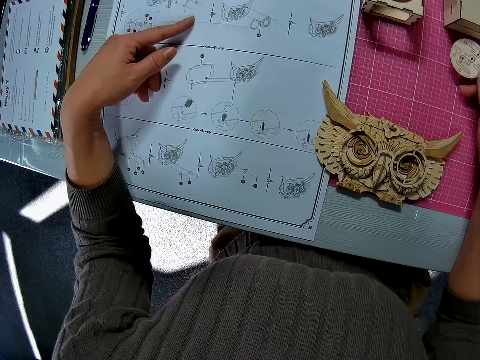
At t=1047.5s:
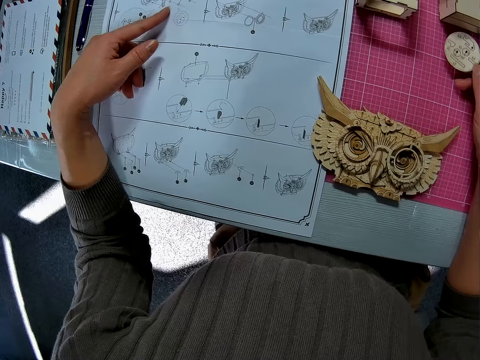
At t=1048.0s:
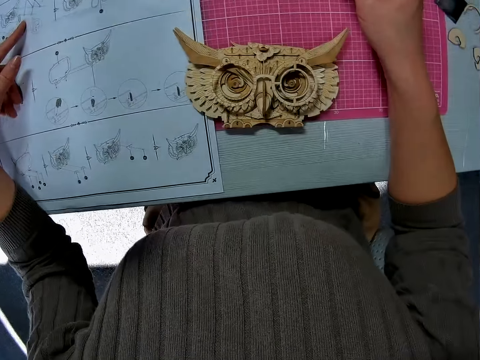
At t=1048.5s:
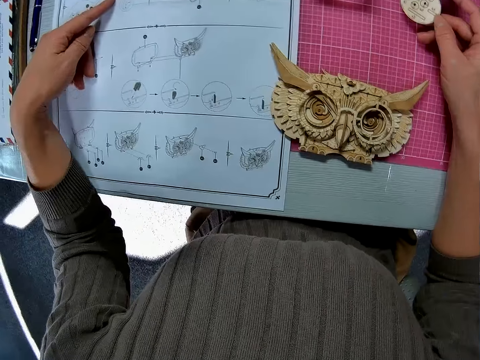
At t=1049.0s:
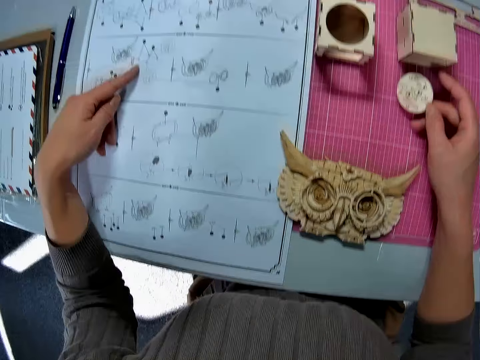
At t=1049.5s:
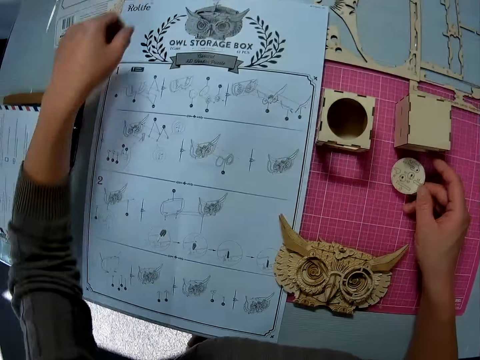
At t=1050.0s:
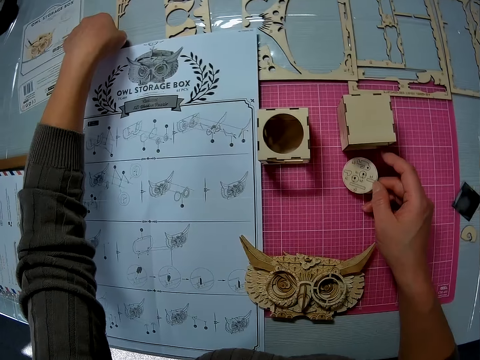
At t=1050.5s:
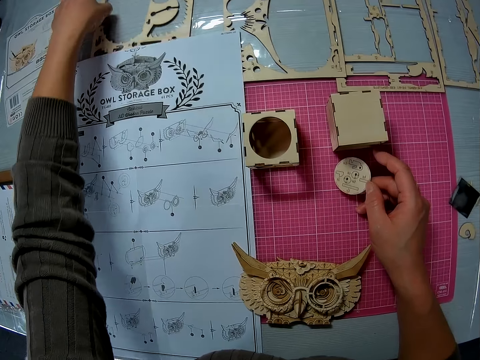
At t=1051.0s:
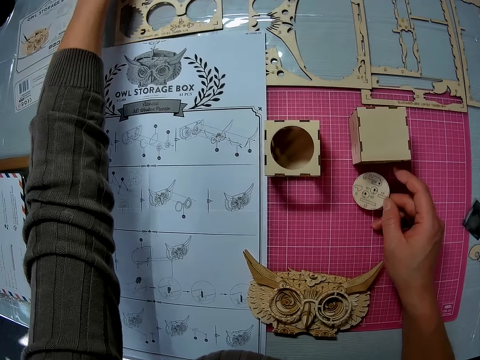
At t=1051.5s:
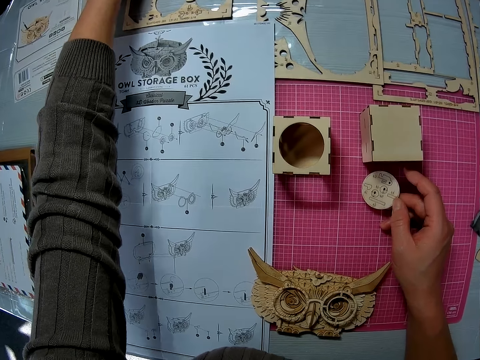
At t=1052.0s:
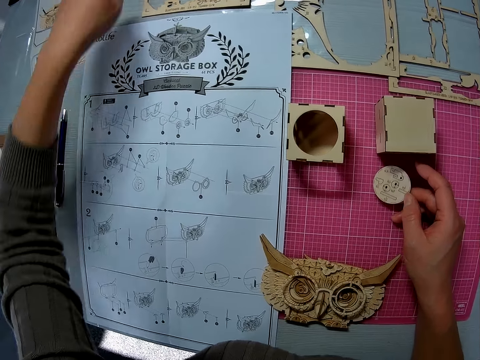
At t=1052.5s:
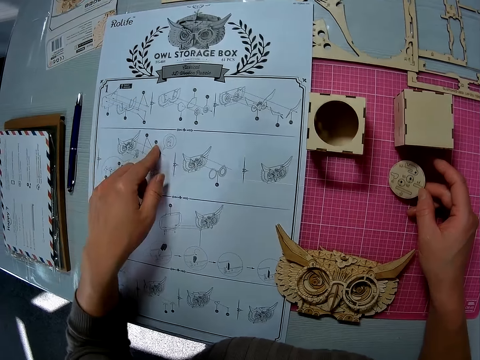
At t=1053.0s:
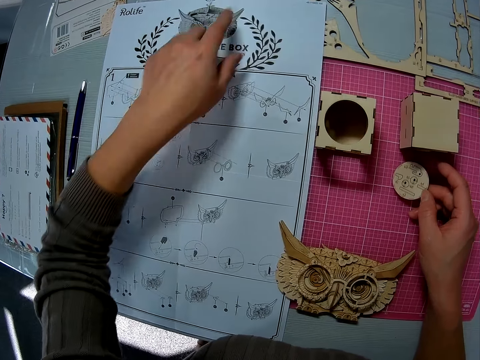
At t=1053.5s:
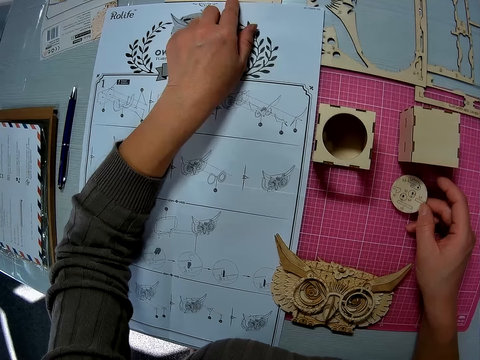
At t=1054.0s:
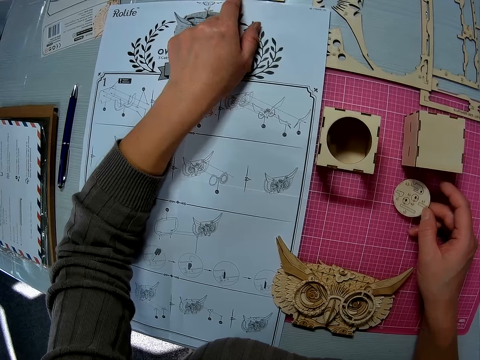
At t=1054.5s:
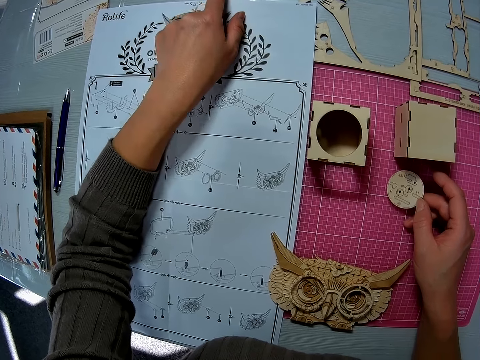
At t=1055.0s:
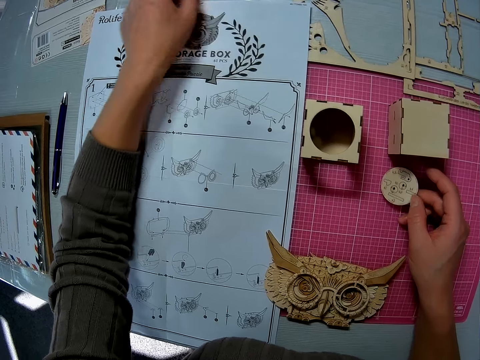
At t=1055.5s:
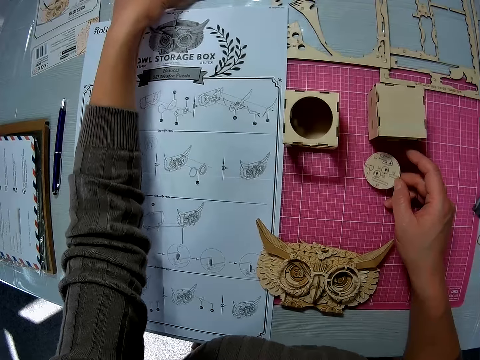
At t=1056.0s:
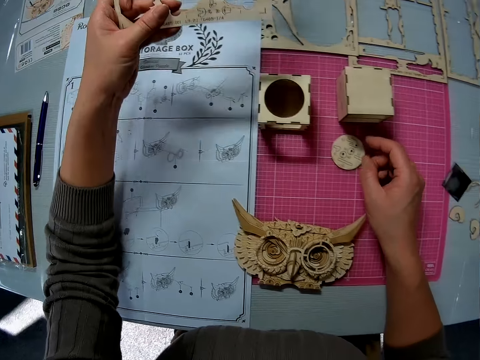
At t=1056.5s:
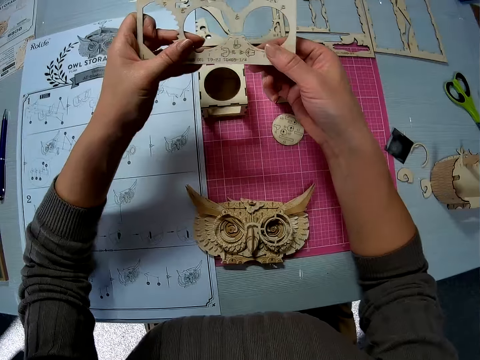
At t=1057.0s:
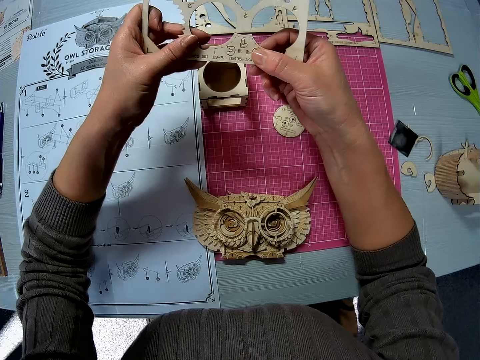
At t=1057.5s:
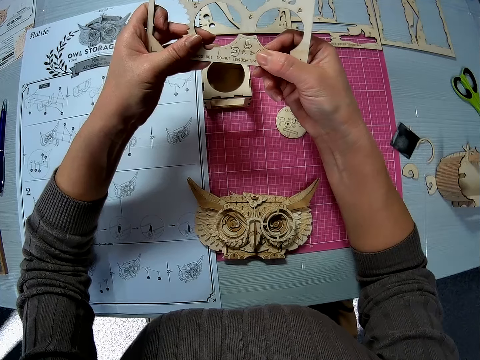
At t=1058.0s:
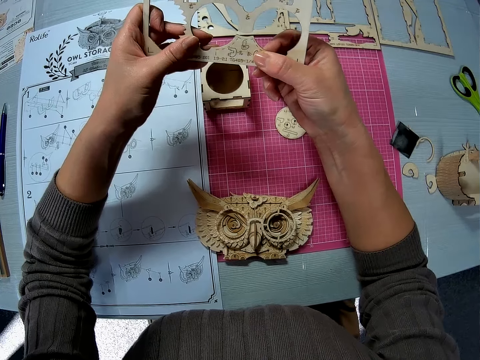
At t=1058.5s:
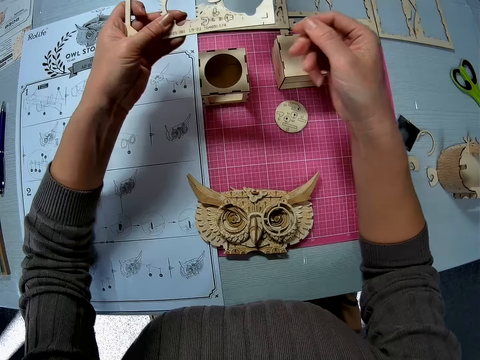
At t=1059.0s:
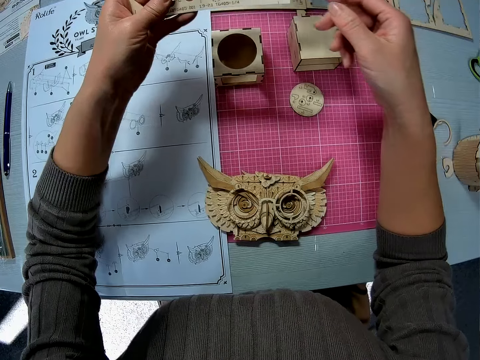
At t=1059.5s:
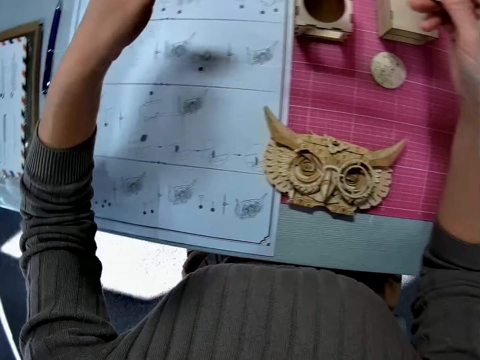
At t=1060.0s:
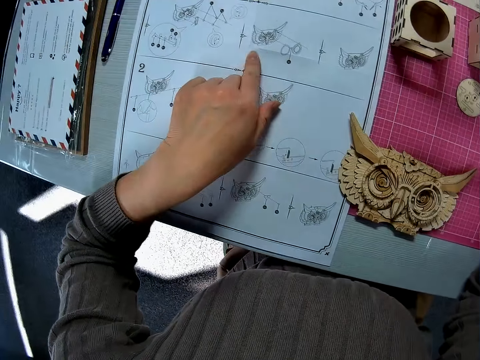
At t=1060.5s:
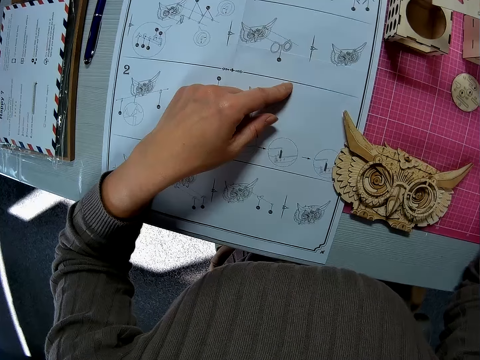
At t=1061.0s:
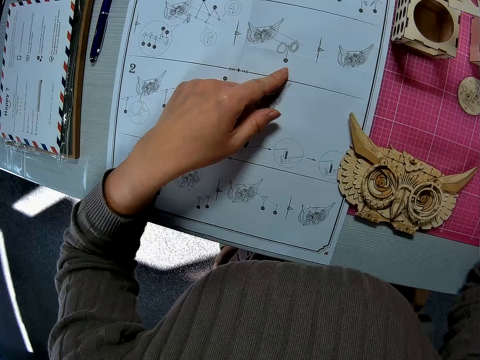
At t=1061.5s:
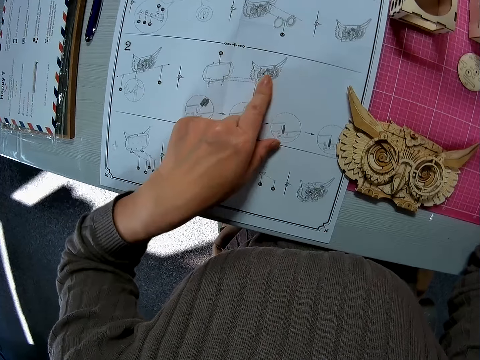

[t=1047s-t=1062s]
The camera wearer moves the laser cut wood craft kit. They pick up the laser cut wood craft kit from the table. They drop the wooden piece on the table.

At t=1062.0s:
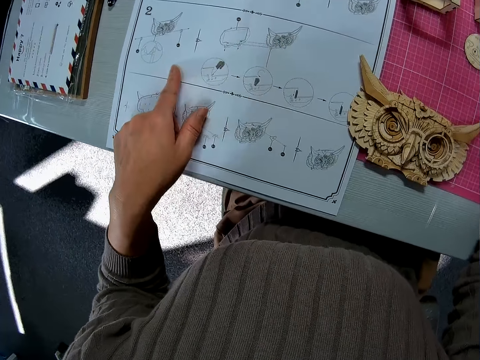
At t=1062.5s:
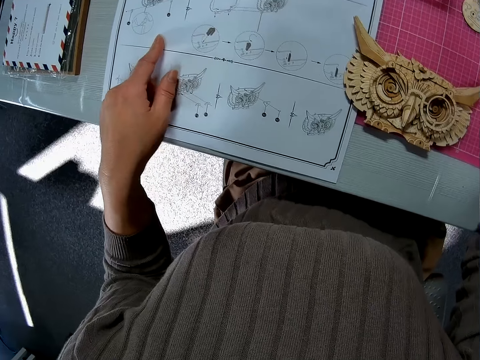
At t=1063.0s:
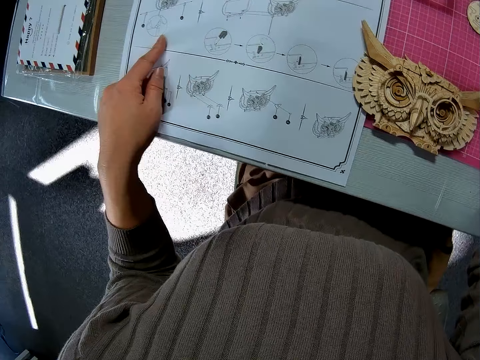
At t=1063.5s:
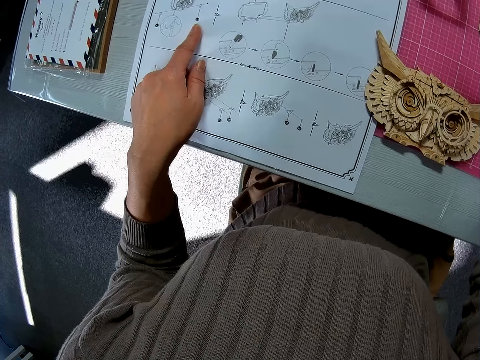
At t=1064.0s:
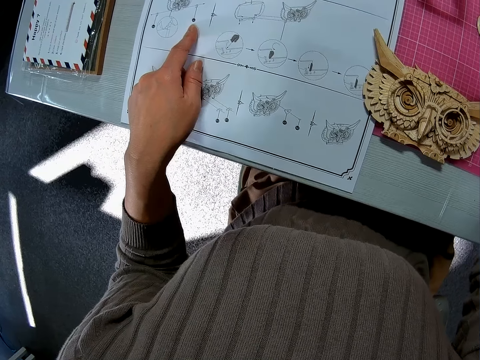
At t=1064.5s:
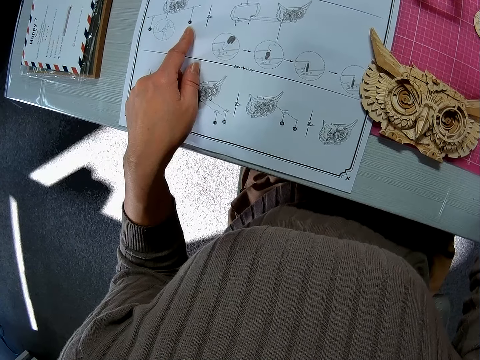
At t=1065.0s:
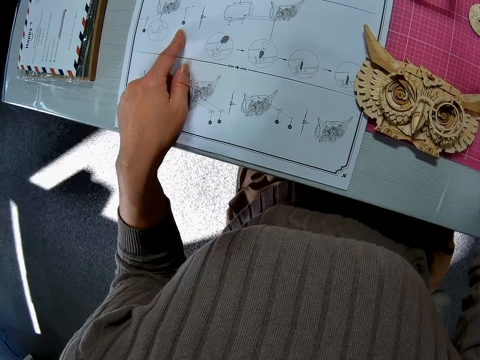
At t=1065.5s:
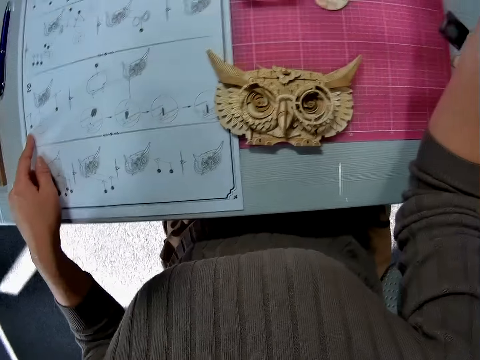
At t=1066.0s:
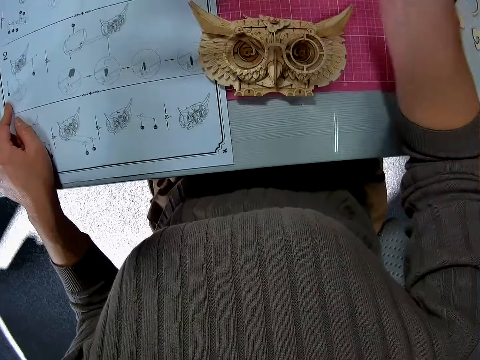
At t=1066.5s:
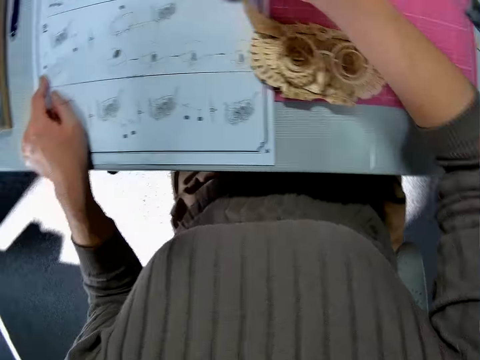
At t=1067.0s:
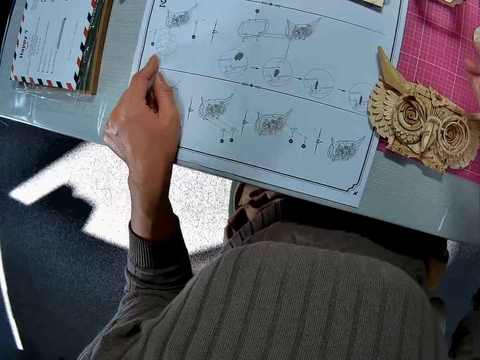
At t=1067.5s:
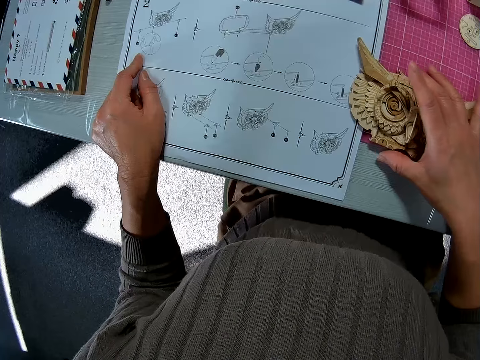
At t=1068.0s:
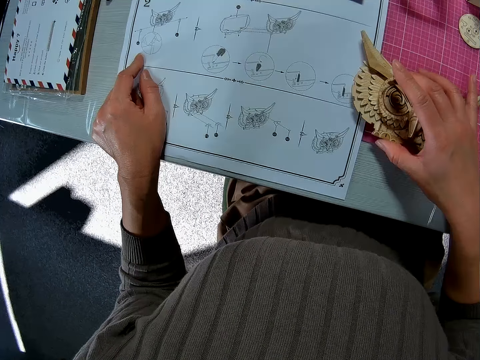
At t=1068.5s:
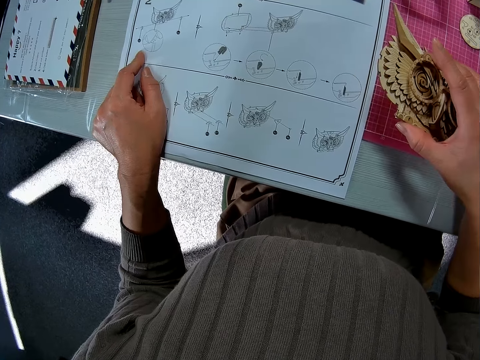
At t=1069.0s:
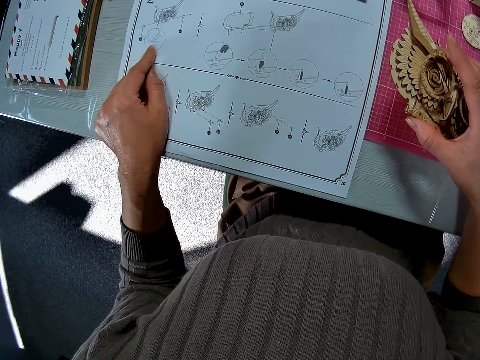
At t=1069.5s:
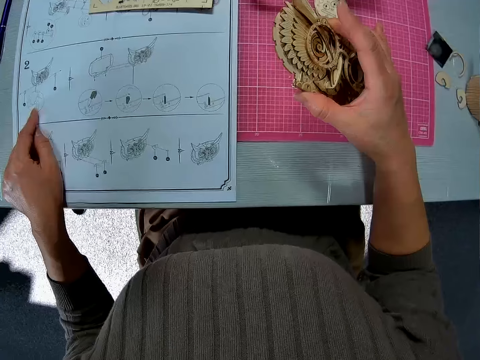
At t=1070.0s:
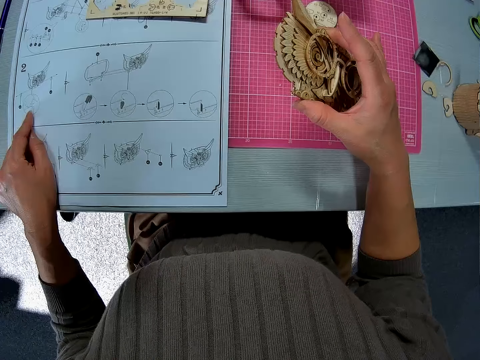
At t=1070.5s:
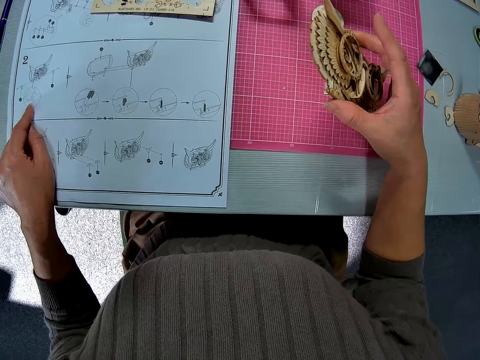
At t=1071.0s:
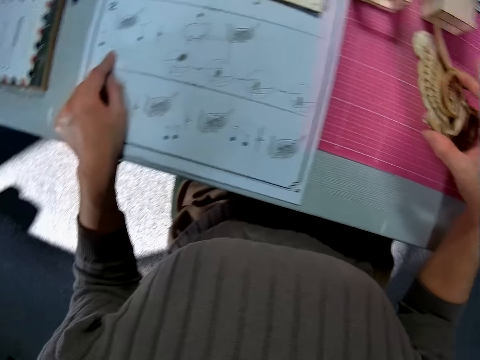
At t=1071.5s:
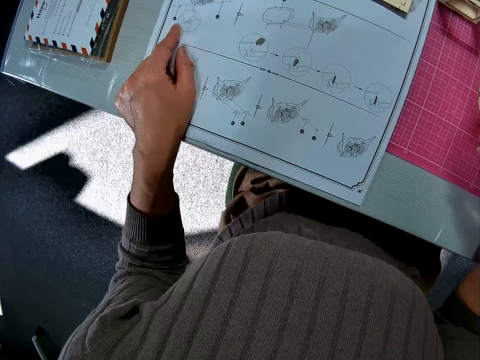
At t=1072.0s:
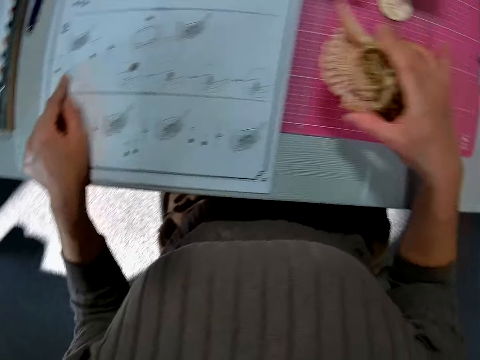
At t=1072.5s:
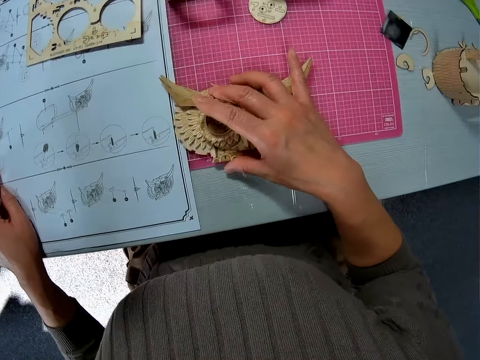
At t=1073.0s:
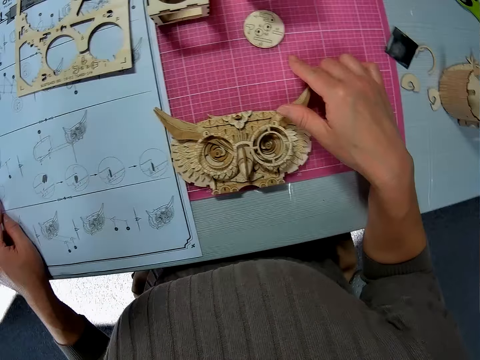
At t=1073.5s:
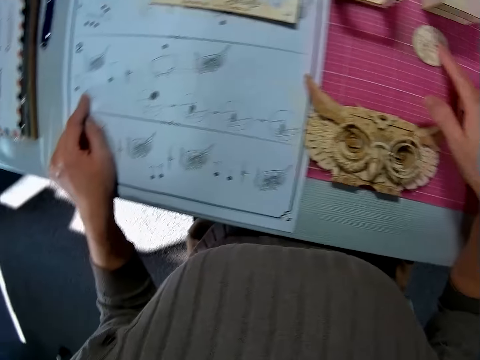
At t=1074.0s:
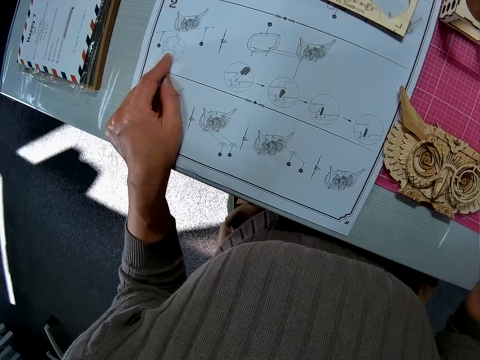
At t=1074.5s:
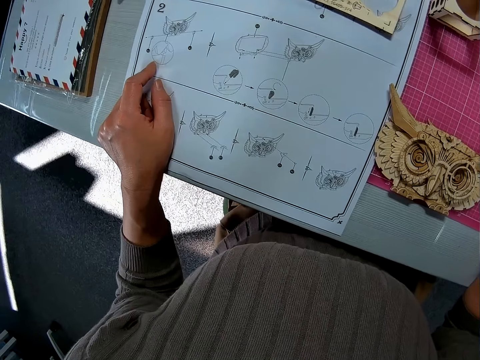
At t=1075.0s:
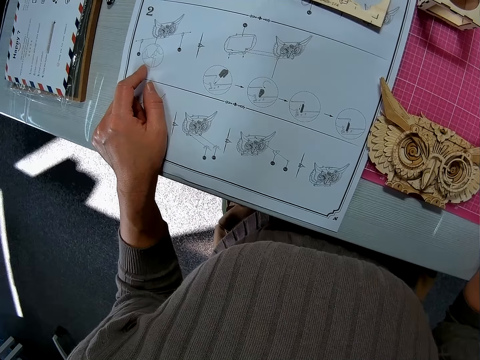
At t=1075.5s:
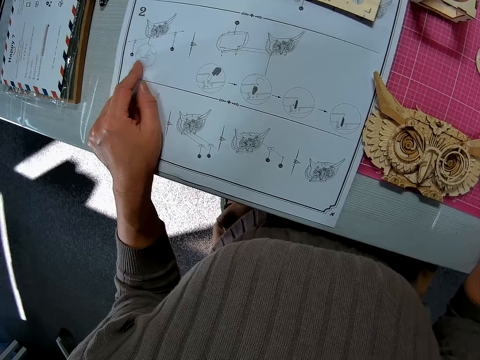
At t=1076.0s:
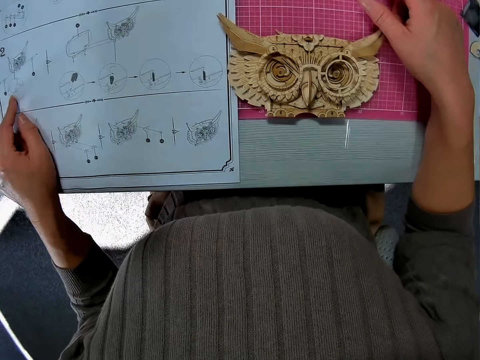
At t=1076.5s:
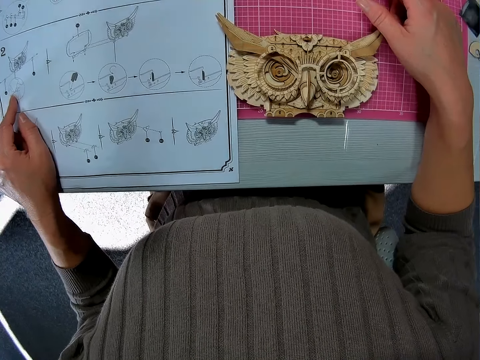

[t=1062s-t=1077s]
The camera wearer drops the wooden sheet on the table. They pick up a wooden part from the table. They drop the wooden part on the table.
